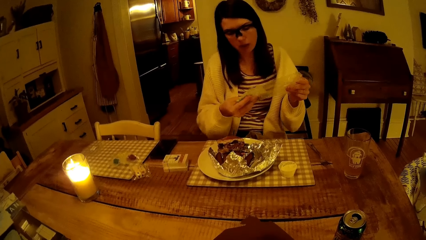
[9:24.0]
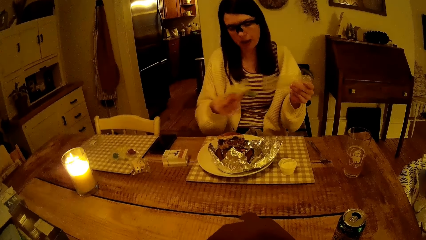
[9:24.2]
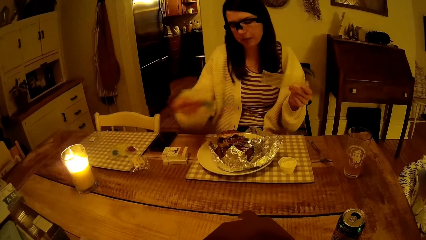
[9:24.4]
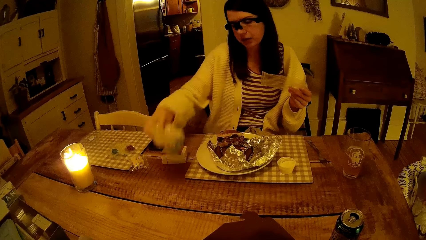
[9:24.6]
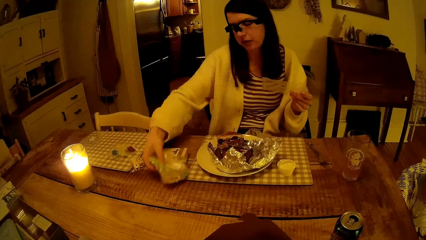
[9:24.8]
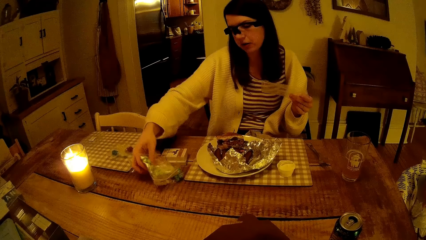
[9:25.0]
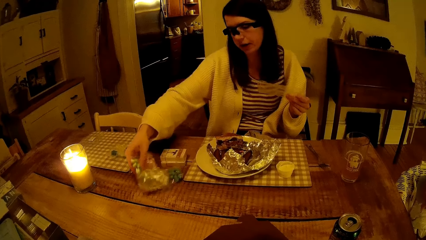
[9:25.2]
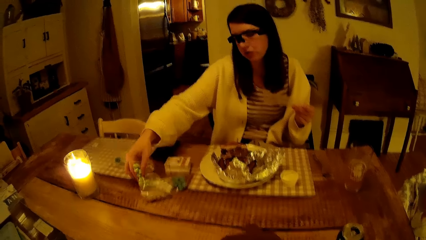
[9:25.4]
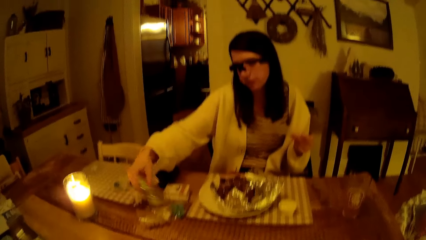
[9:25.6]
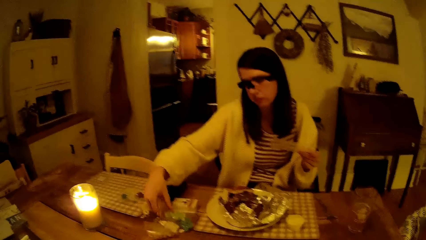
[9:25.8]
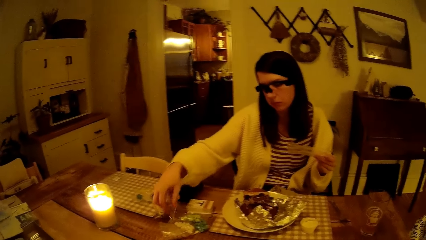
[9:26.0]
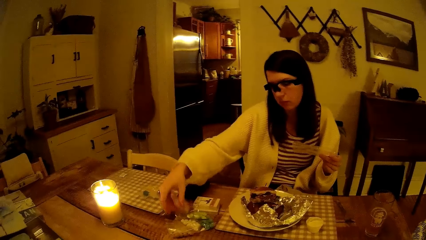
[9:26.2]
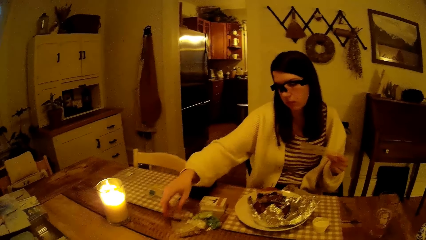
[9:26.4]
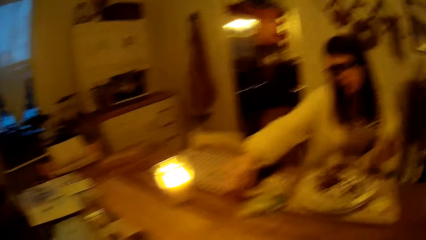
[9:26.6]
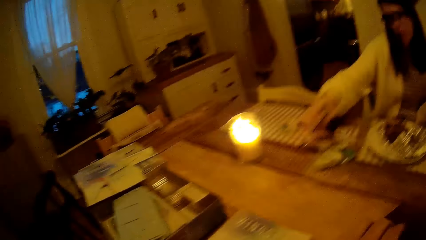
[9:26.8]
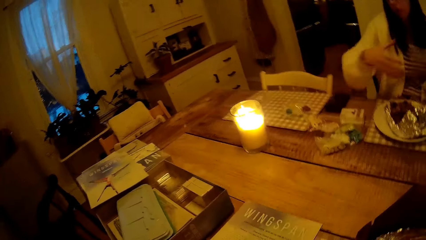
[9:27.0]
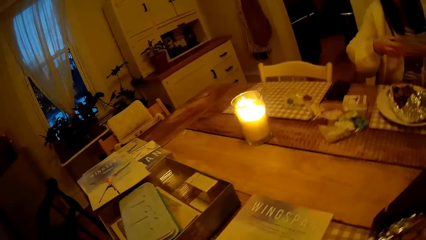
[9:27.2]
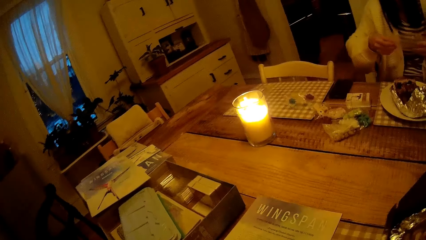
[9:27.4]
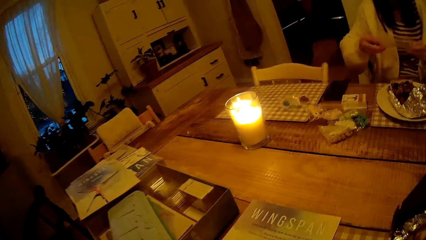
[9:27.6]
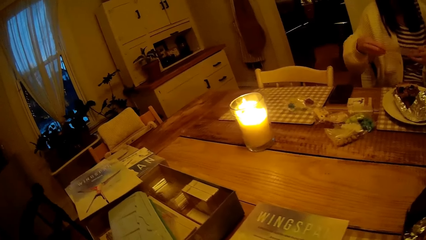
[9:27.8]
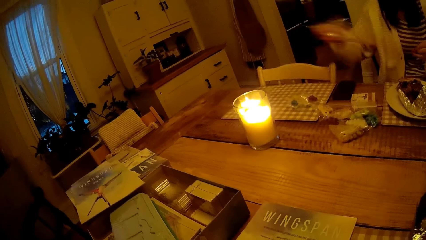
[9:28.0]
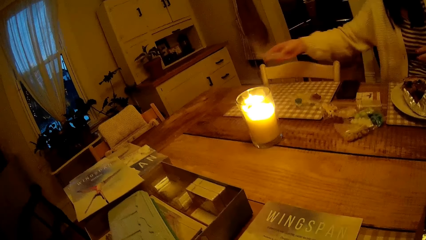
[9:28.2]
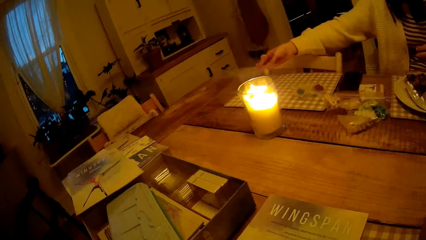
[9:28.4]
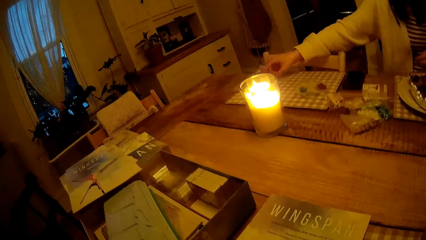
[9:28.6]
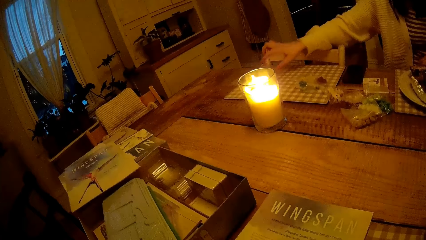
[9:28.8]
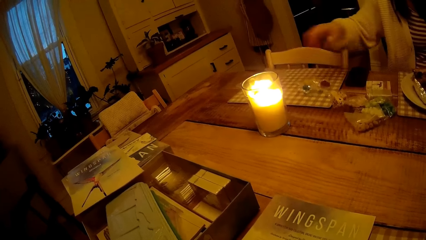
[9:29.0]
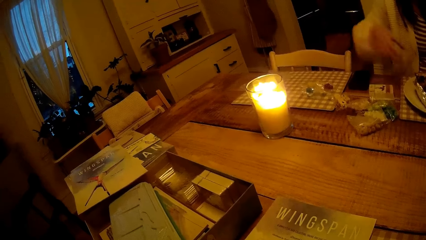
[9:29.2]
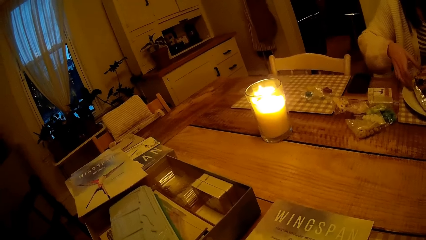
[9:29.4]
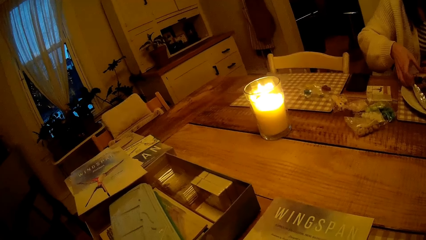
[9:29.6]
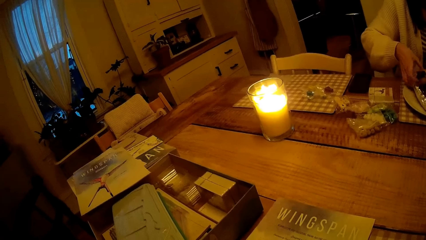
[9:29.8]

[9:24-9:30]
The woman drops the pack of food tokens on the dining table with her right hand. The woman passes the paper to the right hand. The woman drops the pack of food tokens on the dining table with her right hand again. The woman picks up the snack.

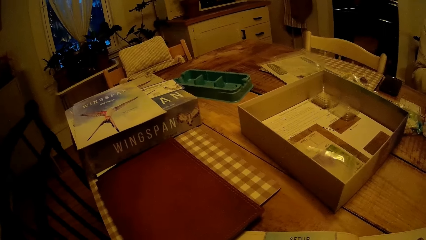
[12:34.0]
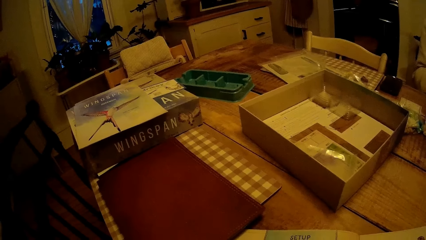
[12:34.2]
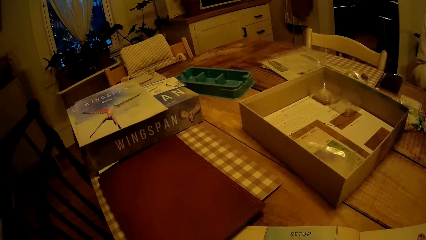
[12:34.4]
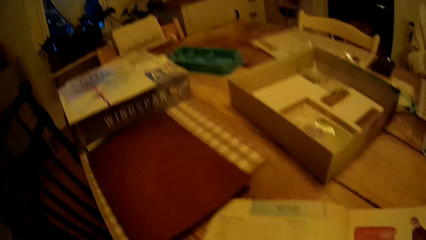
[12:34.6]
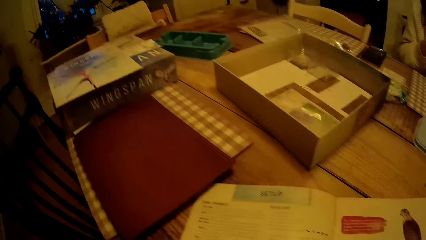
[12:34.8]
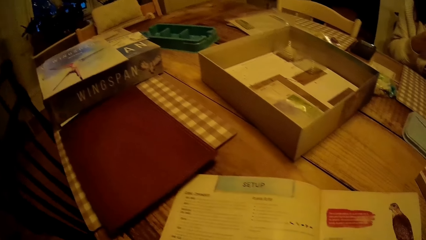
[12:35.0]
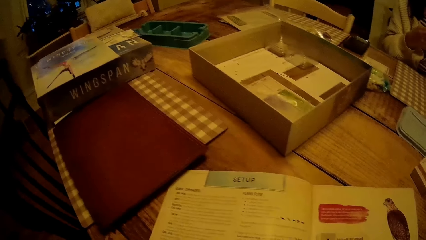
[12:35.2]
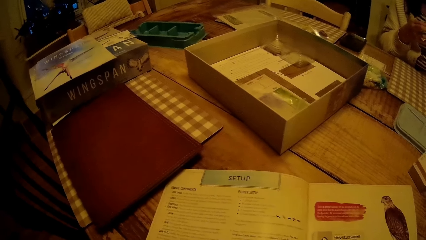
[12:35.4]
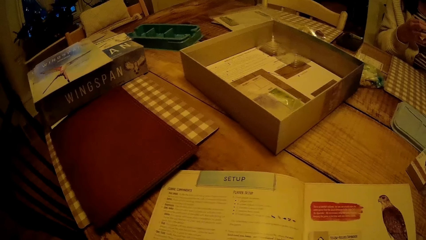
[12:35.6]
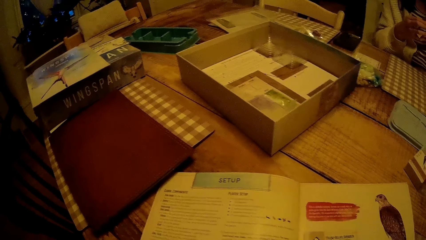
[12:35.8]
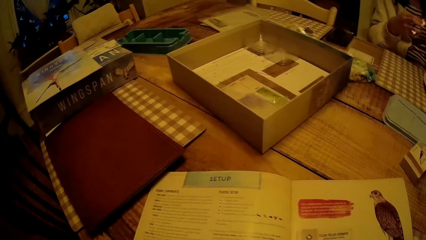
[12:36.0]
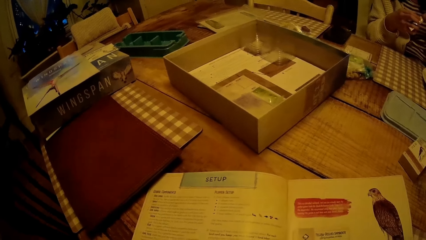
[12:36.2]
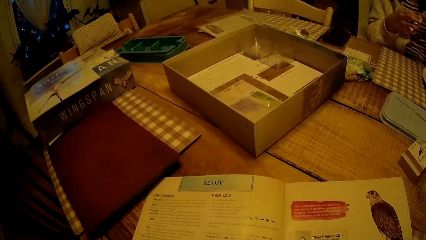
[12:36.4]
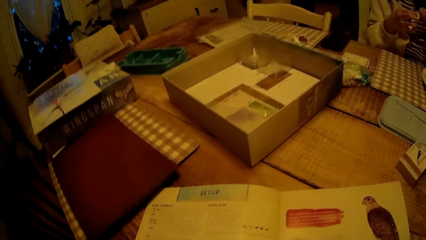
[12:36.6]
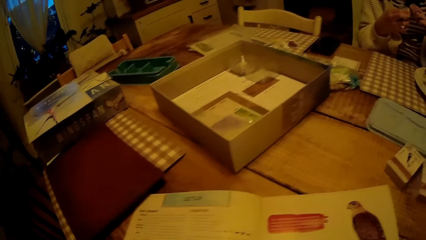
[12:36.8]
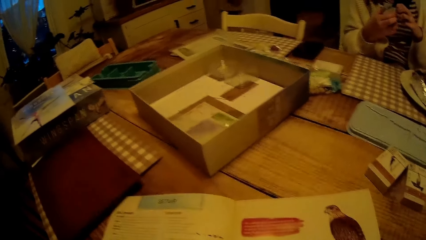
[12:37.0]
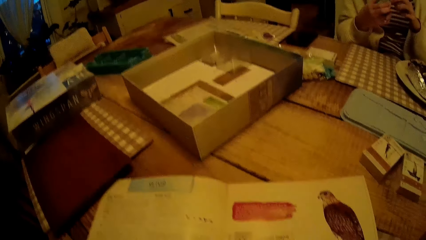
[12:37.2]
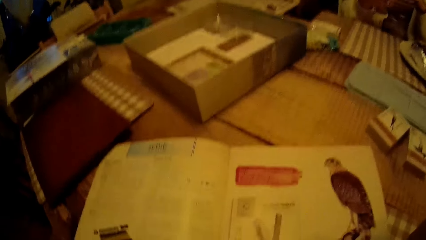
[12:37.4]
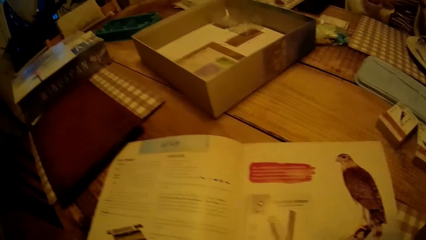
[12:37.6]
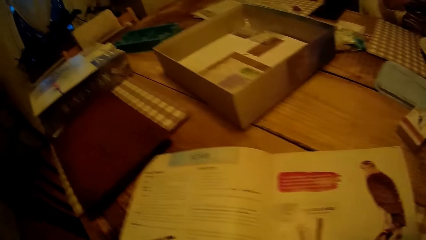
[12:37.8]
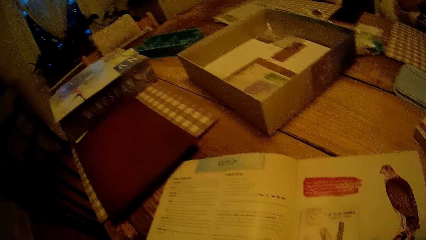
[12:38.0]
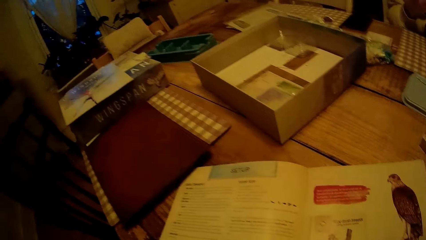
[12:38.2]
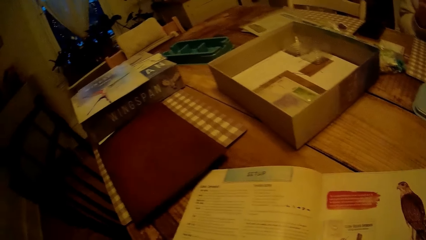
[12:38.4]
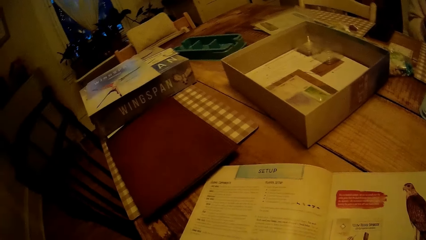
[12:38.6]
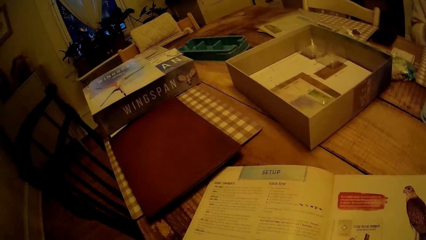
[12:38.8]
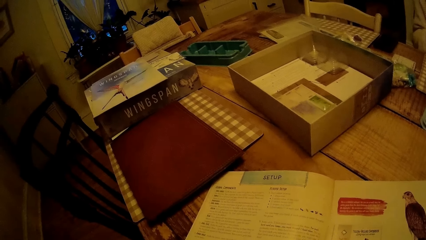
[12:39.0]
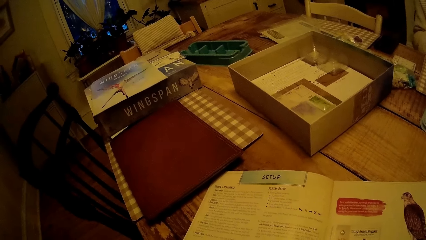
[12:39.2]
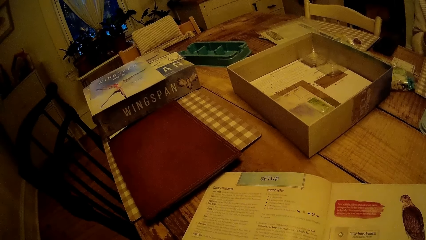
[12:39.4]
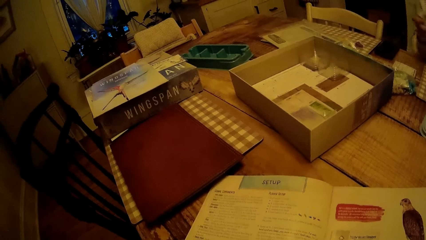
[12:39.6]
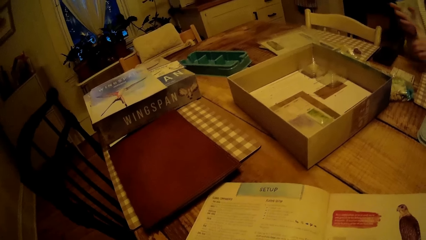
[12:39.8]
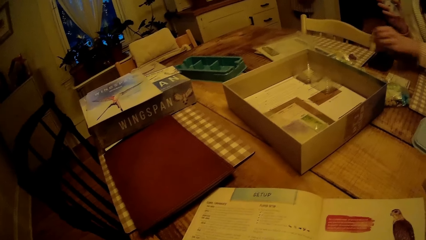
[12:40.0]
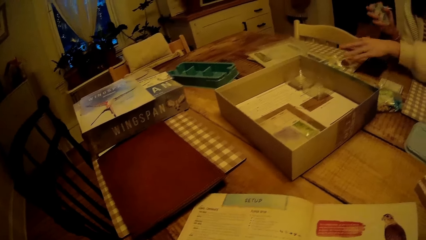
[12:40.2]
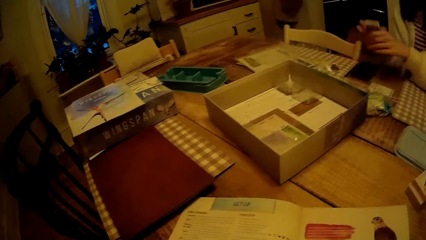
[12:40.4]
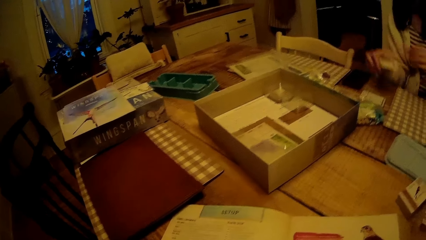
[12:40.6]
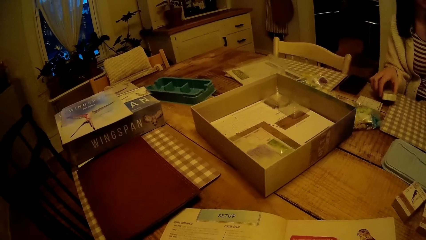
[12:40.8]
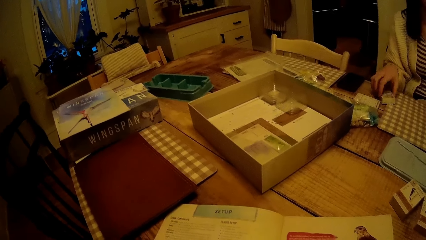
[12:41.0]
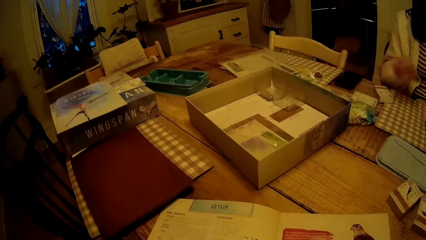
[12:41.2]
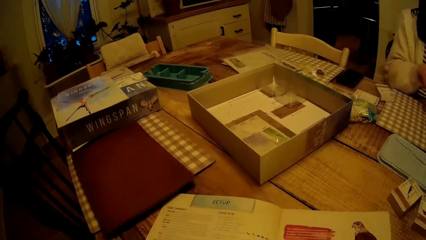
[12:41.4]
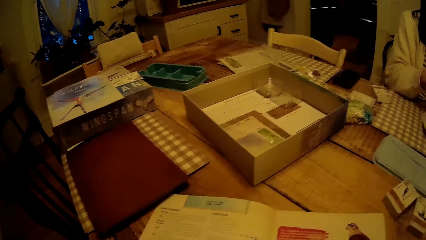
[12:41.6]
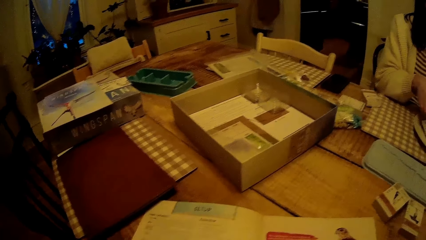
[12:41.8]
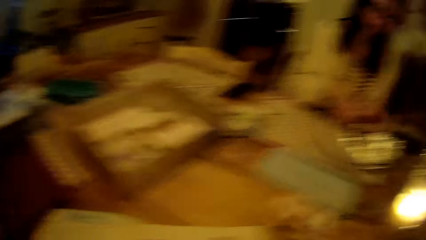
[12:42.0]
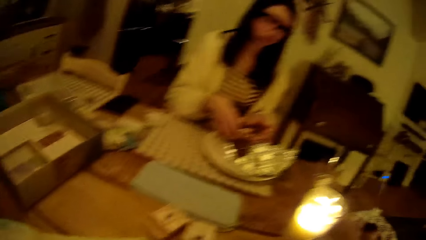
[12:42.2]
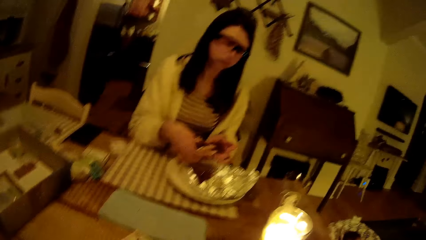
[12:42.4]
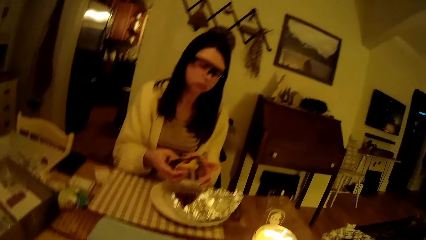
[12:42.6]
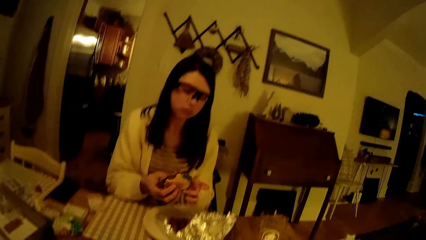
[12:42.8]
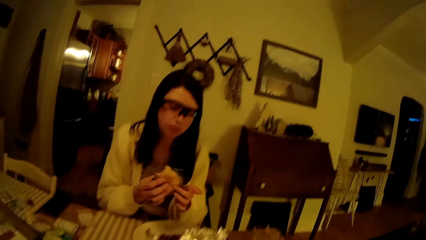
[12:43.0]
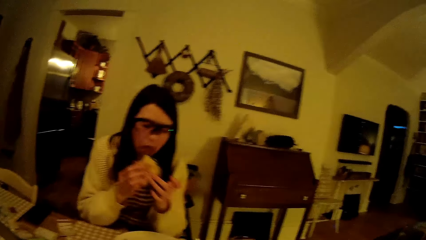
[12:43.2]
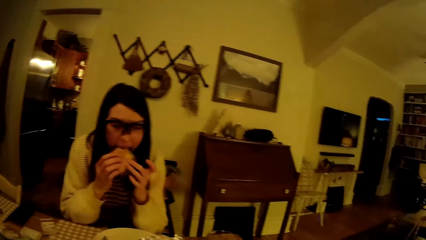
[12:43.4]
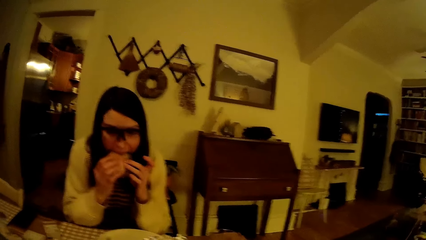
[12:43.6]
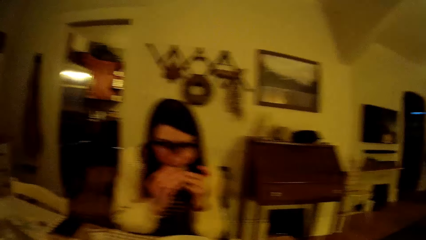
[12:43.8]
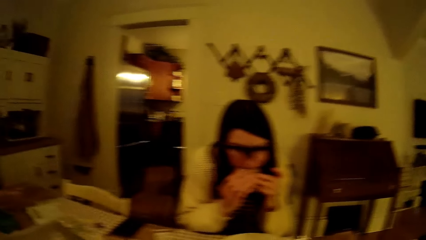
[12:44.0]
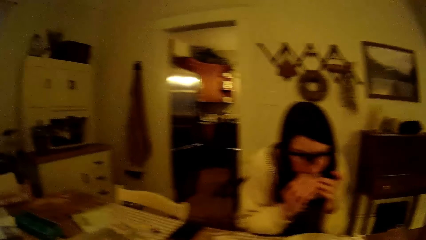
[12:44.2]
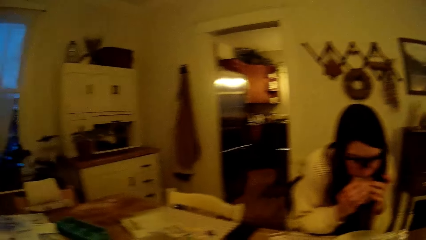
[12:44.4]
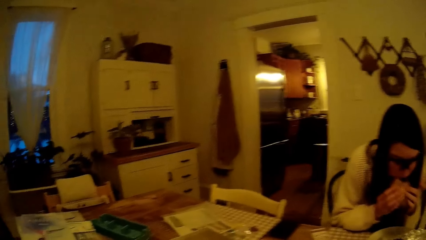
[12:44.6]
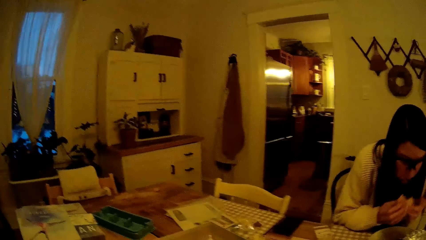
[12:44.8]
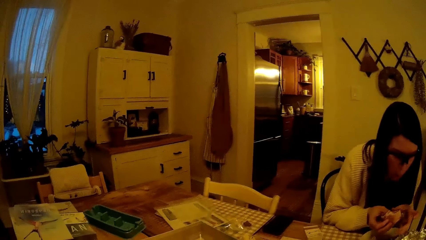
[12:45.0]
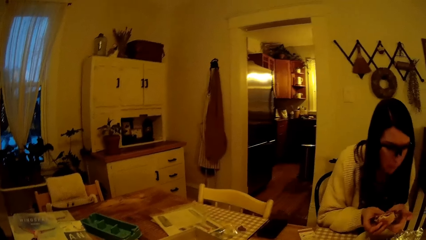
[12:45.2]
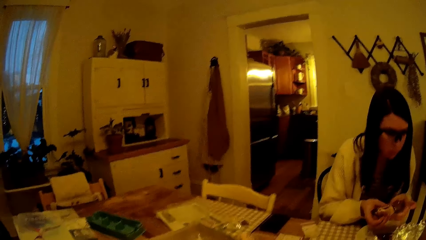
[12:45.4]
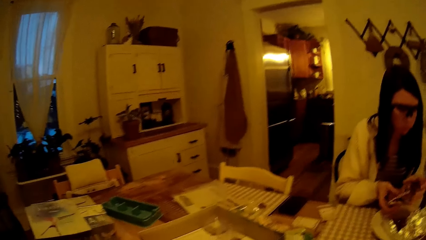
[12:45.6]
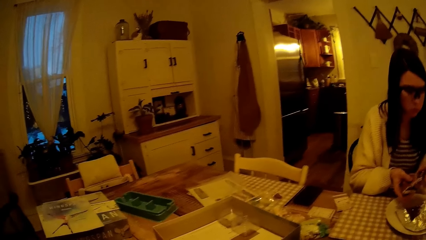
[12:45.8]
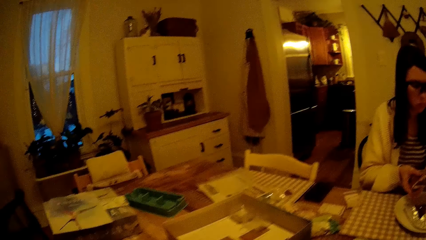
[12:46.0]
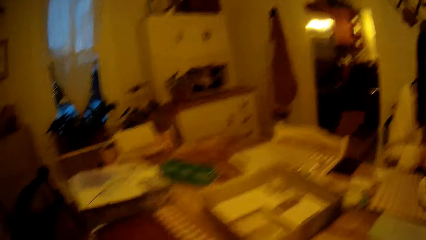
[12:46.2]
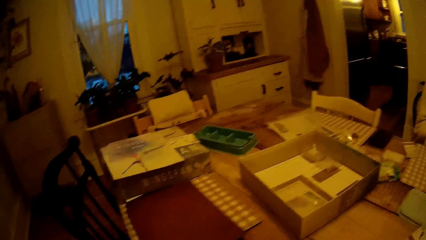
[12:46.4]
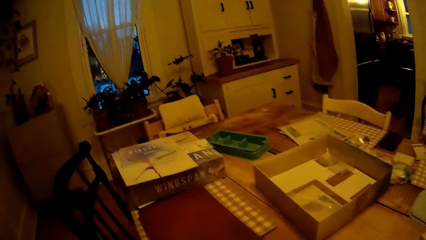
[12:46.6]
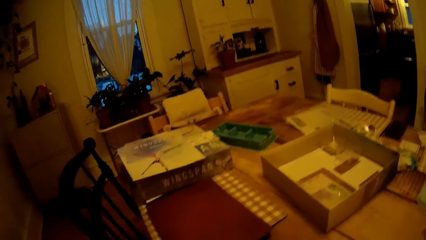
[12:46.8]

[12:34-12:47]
The camera wearer looks at the book. The woman drops a nylon on the table with her left hand. The woman places the pack of cards on the table with her right hand. The woman picks up the snack. The woman holds the pie with both hands, eats the pie with both hands, and puts the snack on the table.
